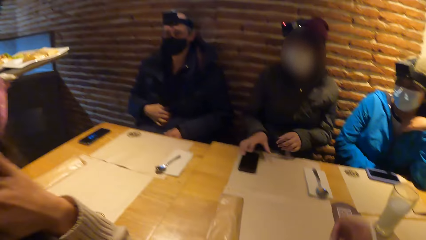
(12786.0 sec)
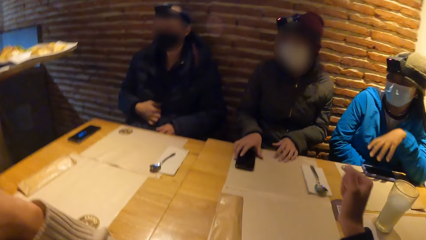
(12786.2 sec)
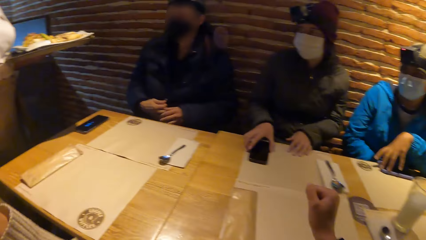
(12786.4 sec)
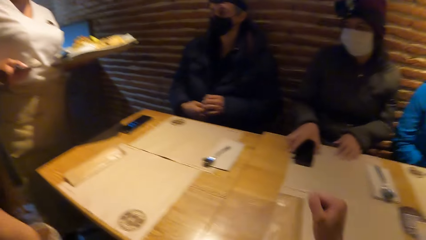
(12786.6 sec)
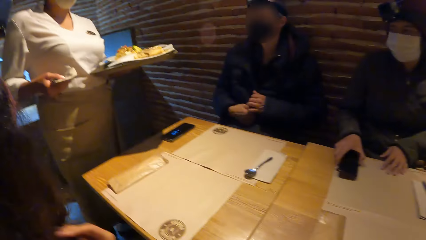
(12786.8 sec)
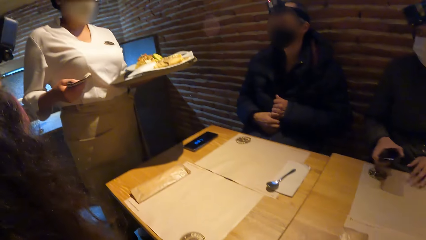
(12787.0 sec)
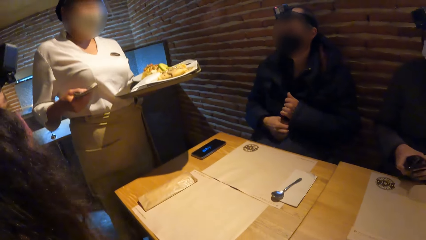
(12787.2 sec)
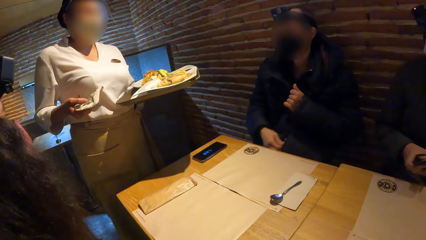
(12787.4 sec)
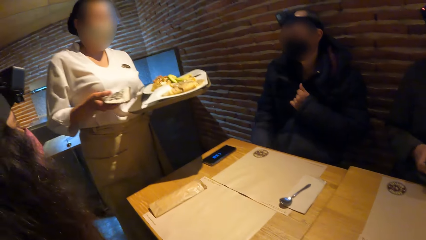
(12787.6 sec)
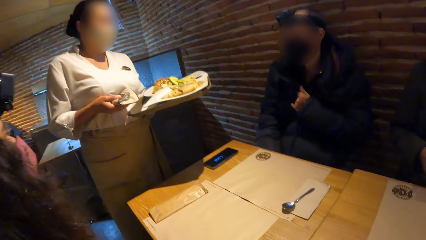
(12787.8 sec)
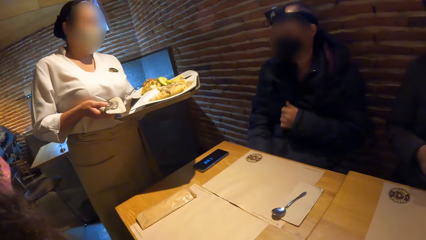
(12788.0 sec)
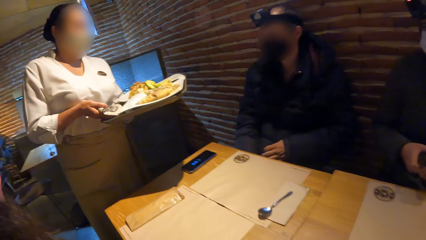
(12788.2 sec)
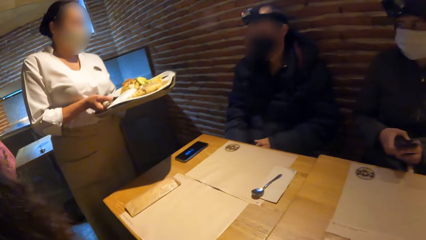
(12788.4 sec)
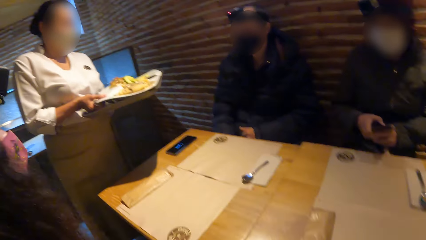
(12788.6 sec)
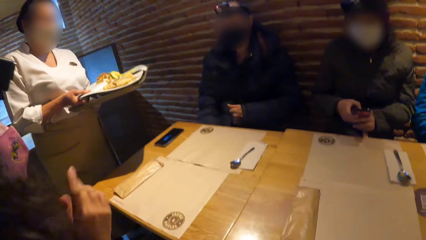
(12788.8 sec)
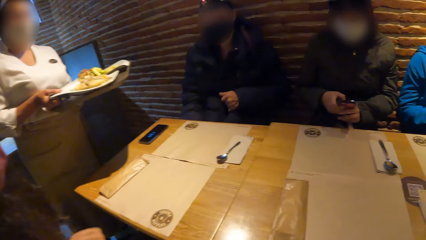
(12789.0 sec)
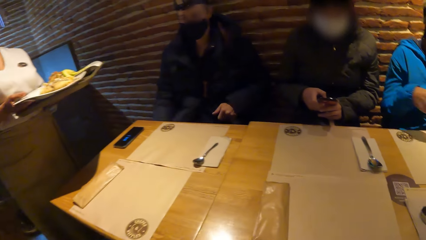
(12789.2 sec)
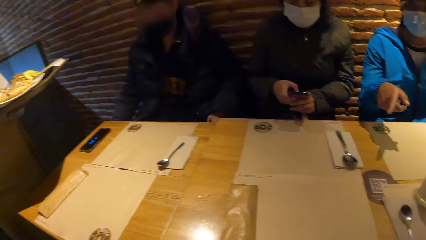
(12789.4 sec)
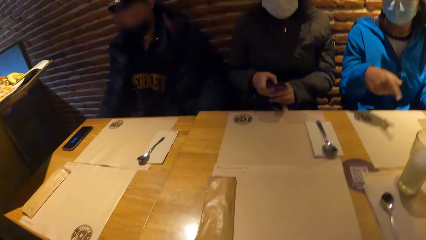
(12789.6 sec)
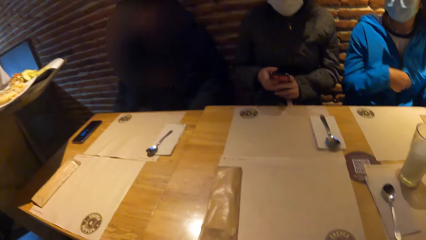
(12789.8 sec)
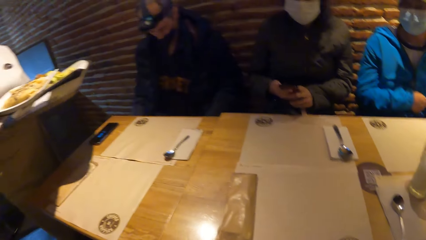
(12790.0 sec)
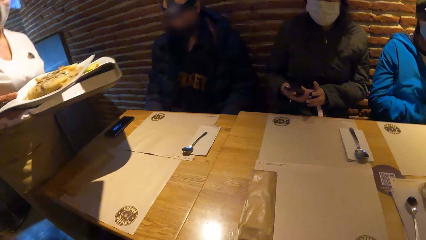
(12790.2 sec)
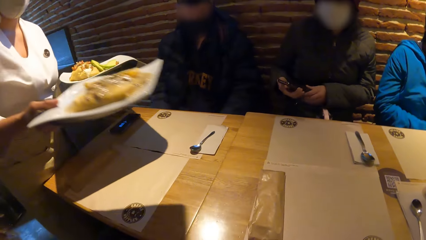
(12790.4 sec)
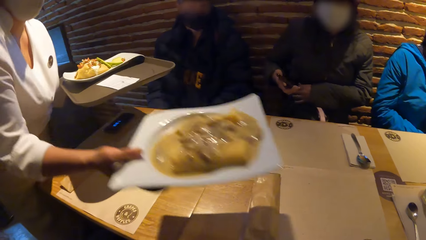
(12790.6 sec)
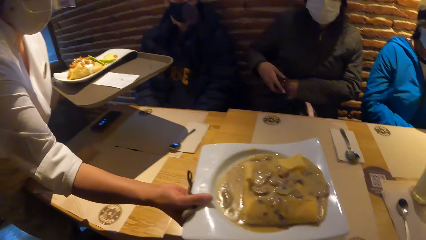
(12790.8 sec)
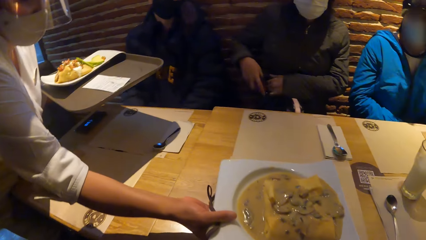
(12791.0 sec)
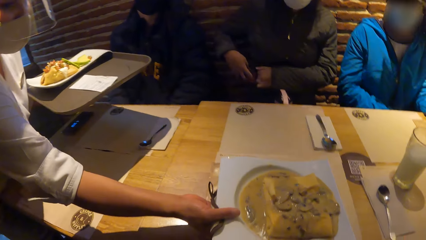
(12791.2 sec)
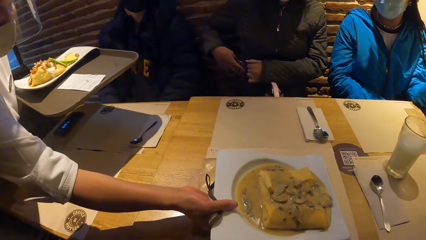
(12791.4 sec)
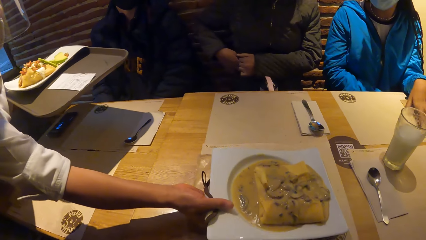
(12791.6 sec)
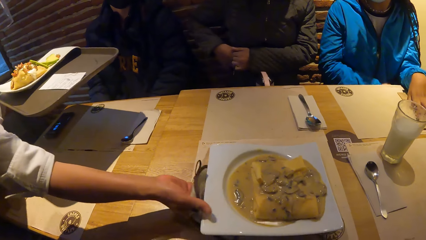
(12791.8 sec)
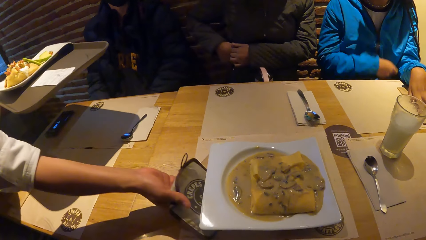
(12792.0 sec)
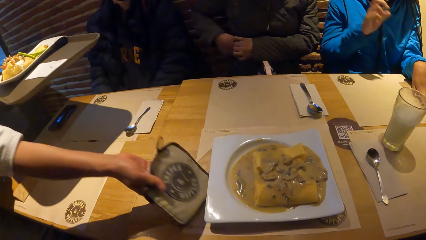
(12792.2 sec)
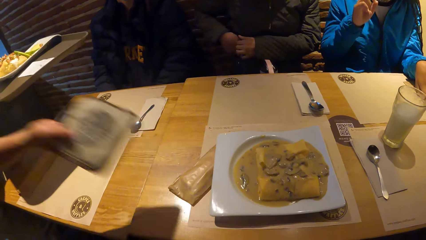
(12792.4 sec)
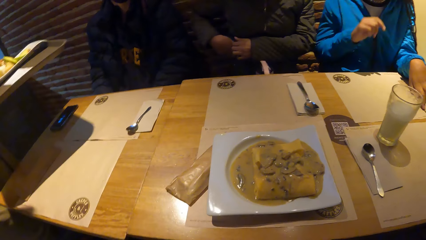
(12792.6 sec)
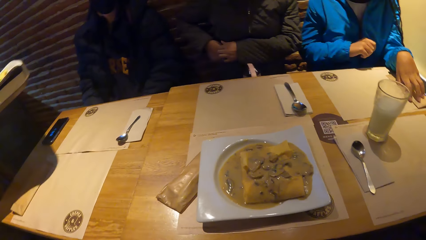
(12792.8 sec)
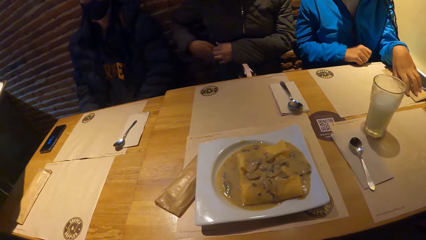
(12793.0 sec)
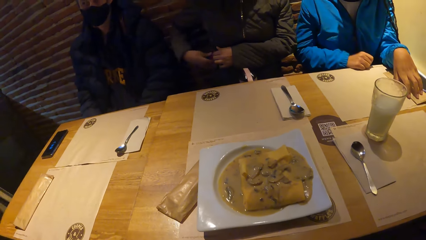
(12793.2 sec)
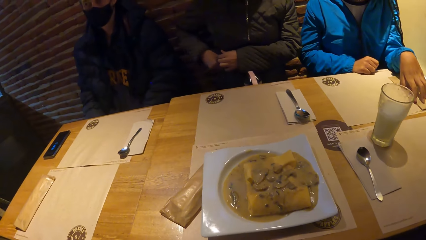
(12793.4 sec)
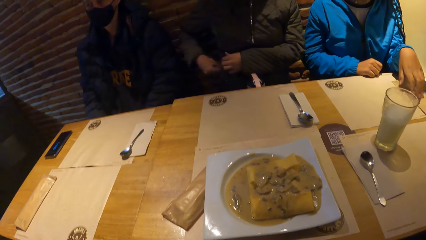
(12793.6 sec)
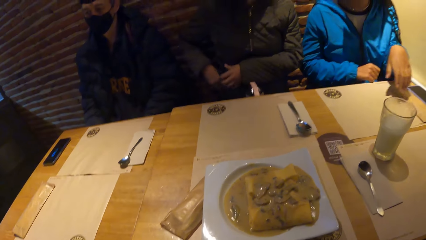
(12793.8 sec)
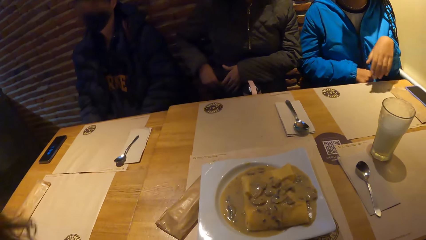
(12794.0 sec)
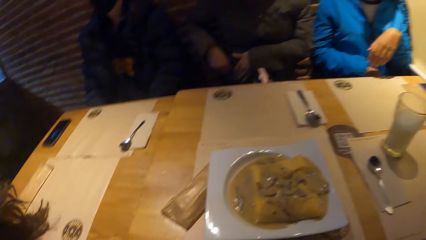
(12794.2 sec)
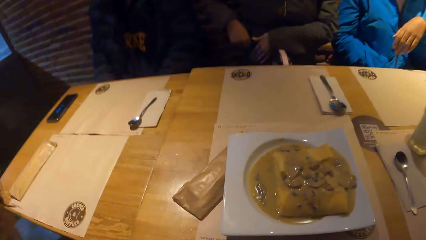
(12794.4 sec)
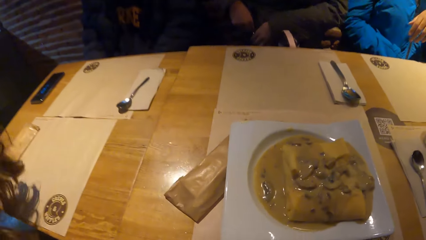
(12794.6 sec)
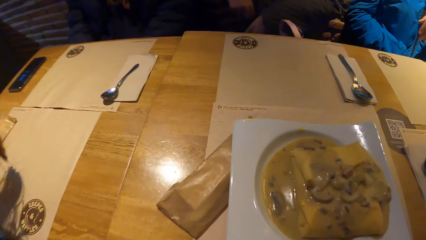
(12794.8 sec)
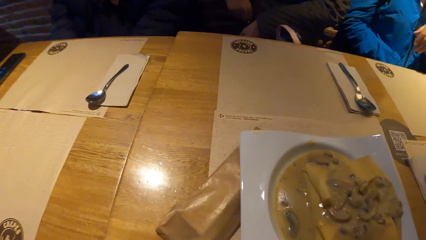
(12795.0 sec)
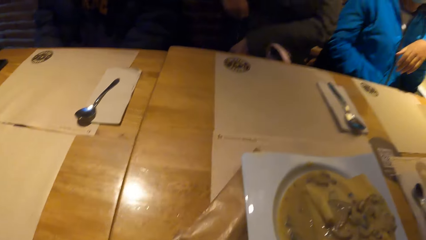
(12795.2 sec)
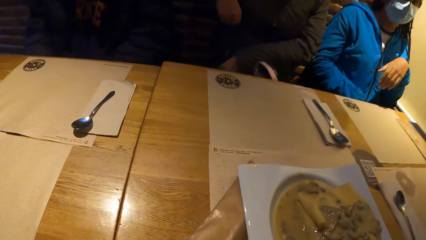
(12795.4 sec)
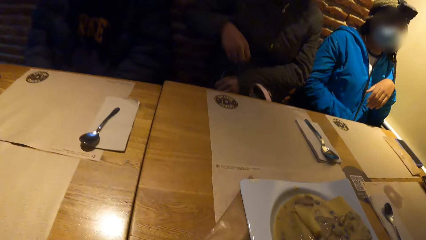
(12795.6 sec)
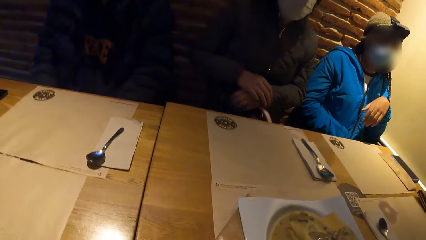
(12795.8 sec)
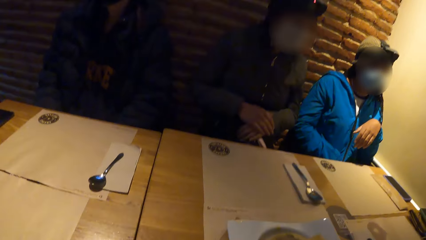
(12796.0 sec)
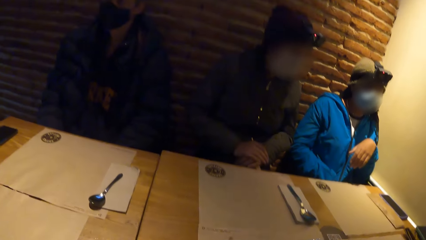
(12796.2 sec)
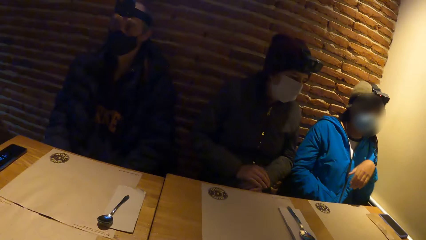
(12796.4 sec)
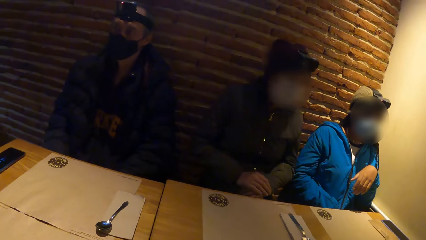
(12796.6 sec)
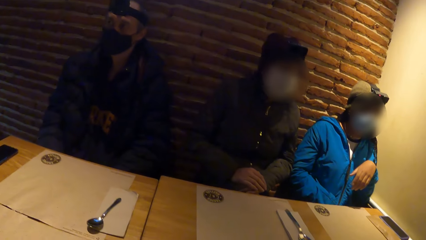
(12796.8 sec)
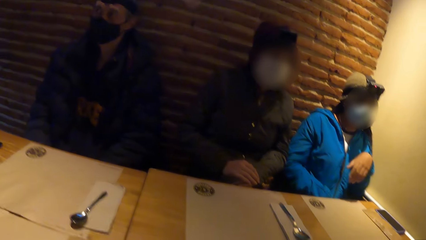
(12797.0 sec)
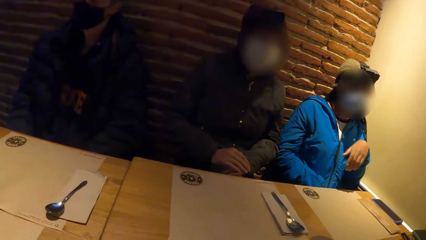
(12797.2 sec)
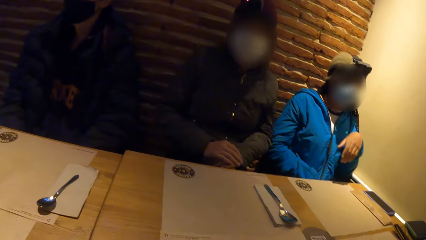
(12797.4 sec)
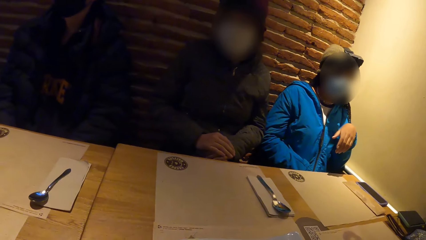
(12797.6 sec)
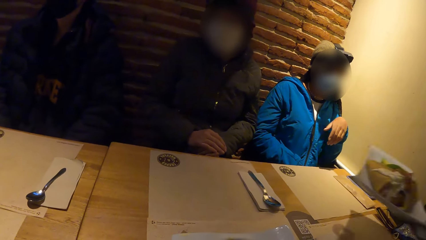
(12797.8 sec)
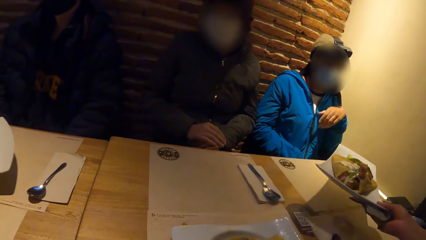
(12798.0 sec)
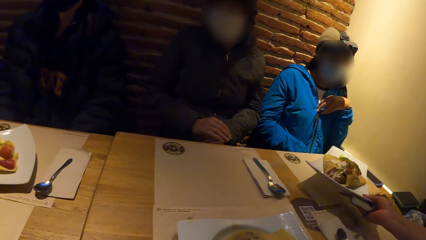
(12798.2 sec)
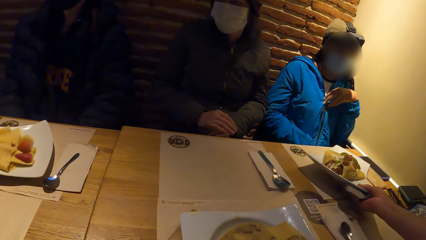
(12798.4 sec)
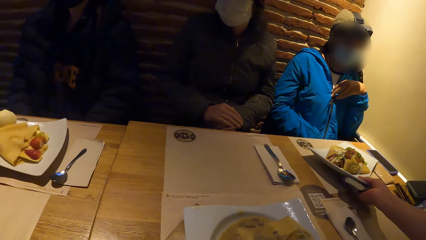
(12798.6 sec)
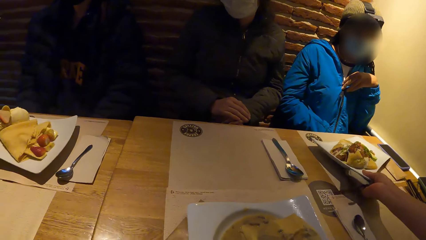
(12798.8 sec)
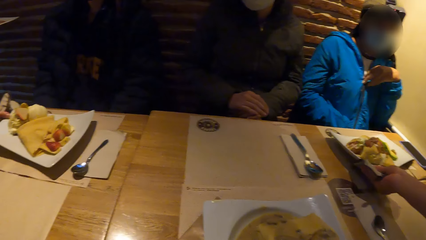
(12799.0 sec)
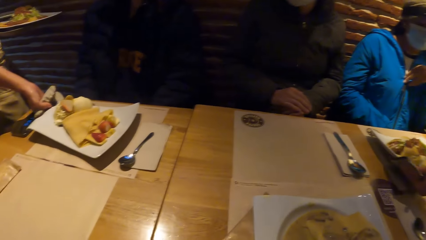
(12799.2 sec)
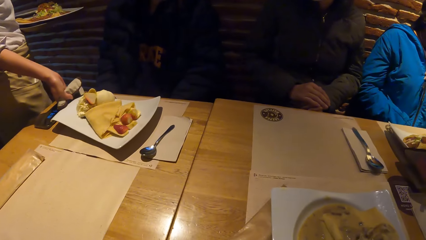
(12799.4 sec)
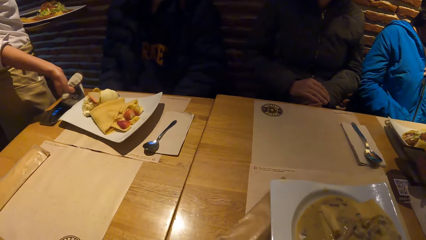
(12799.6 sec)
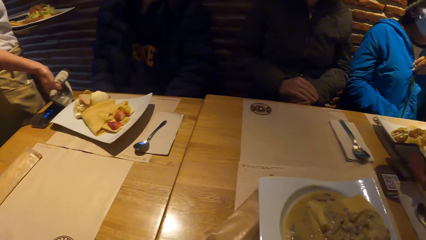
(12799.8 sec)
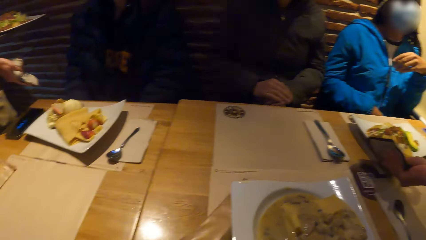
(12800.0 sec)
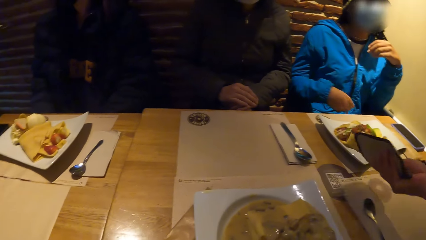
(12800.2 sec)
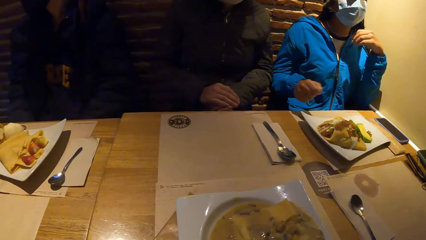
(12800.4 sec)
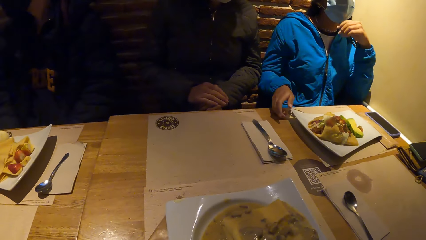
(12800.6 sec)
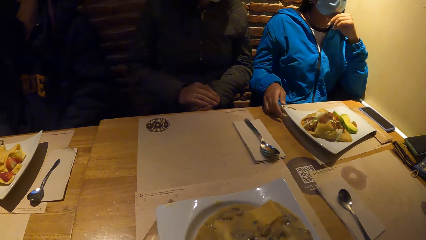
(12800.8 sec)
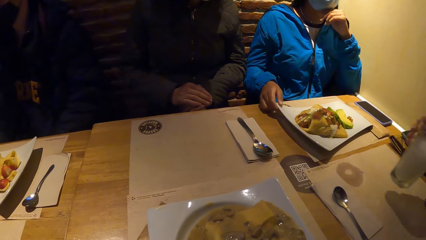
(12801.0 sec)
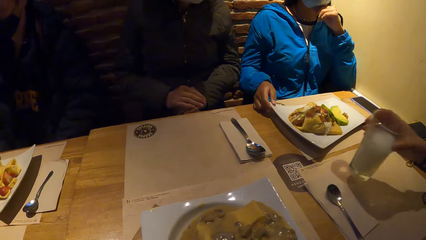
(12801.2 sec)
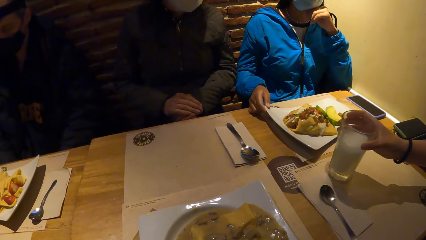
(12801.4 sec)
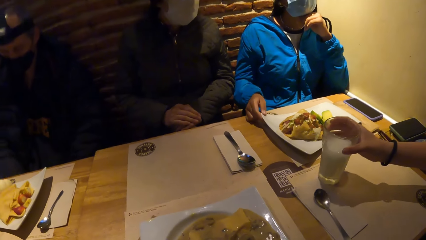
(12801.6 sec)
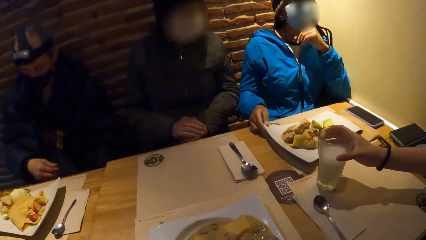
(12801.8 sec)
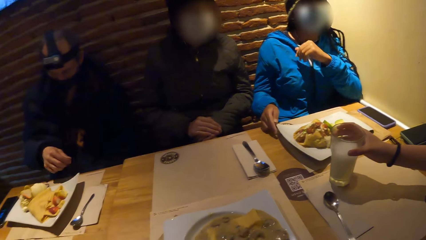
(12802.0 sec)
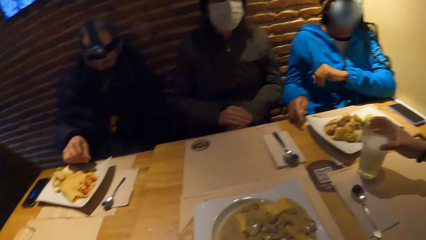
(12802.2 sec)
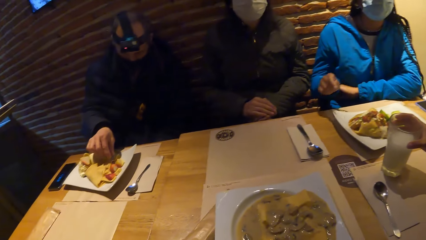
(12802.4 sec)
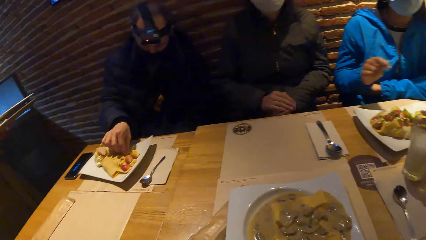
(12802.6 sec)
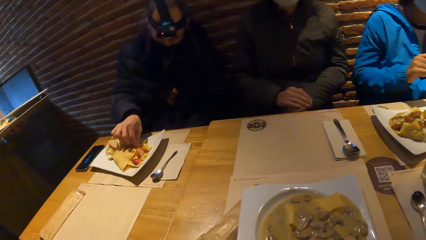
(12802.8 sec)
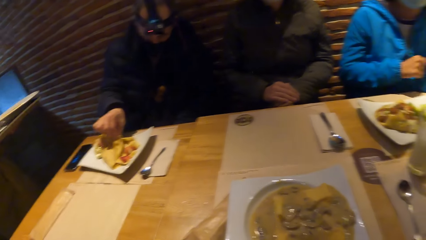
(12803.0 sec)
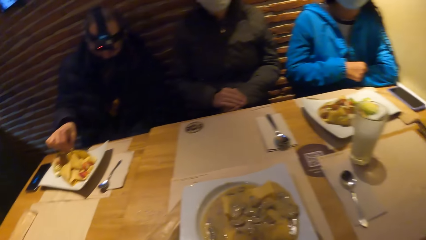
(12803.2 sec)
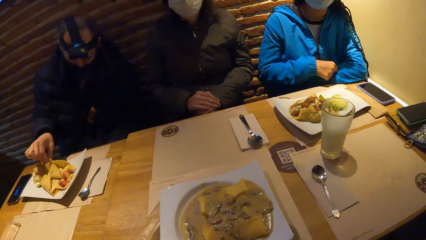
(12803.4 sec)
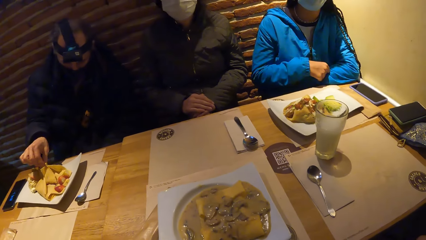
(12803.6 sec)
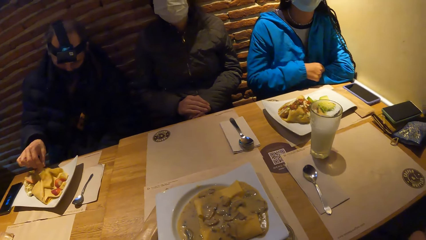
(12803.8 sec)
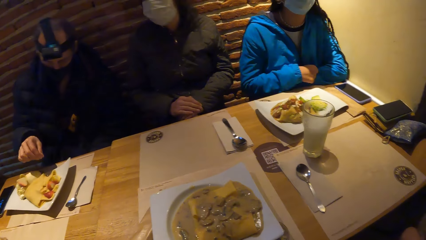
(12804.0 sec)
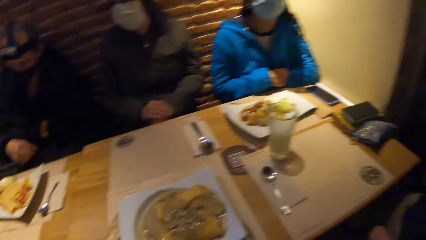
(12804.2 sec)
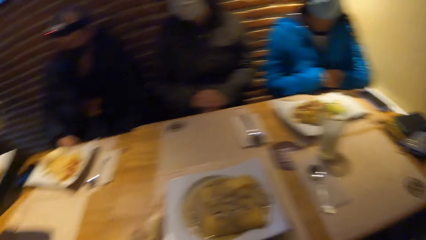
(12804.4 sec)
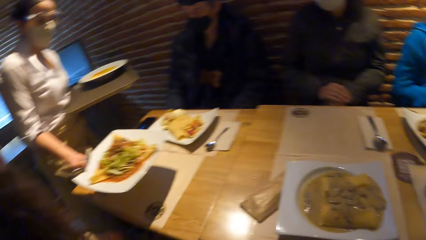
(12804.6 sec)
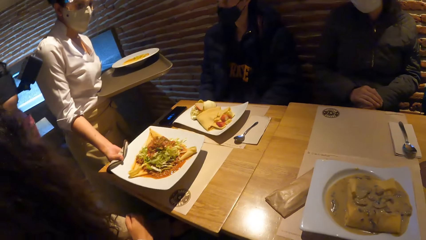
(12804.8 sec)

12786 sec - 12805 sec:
A waitress brings food for the group of people at the table. A woman picks up a phone from the table with her right hand. The waitress interacts with the camera wearer and the group of people at the table. The waitress places plates with food on the table. Another woman interacts with a man. The waitress drops a plate of food in her right hand on the table in front of the camera wearer. The waitress drops a plate of food in her right hand in front of the man. Another waitress drops a plate of food in her right hand in front of a third woman. The second waitress drops a glass of juice in her right hand in front of a fourth woman. The man checks his food with his right hand.
